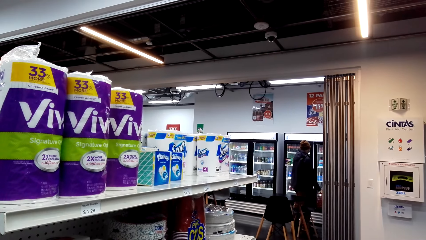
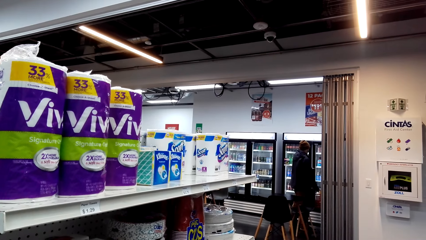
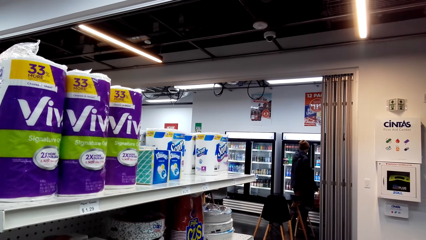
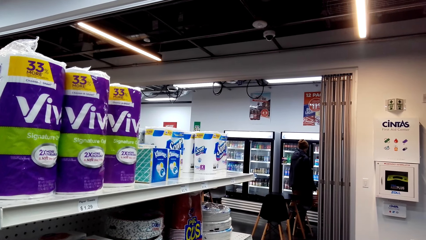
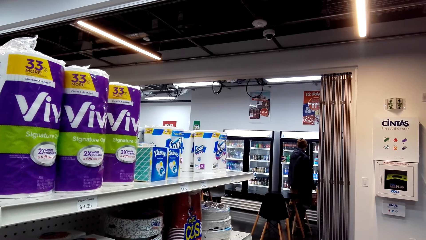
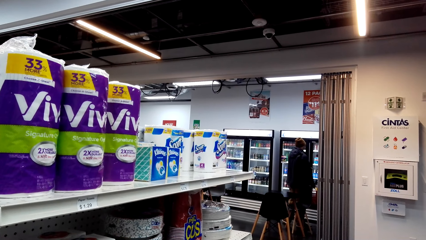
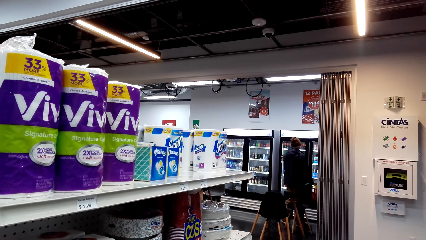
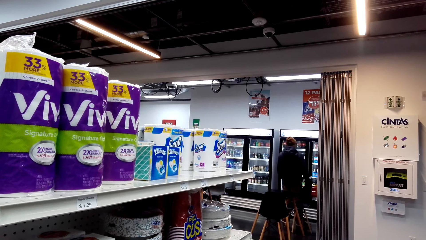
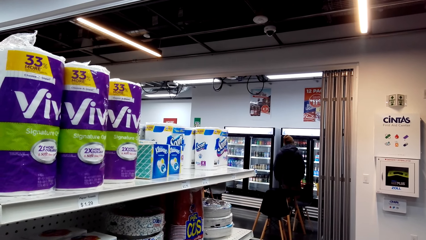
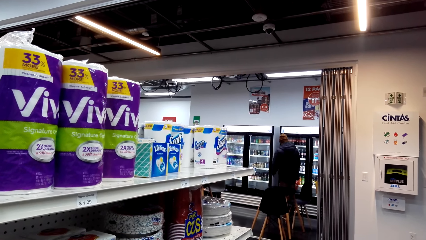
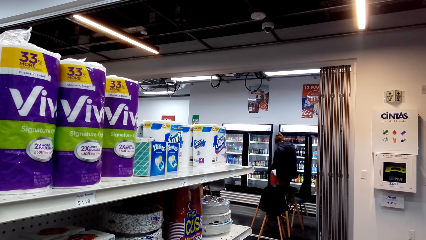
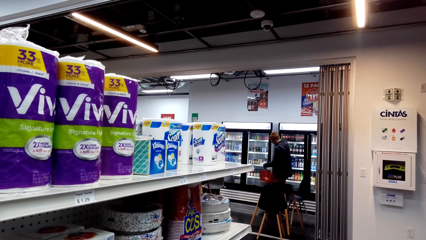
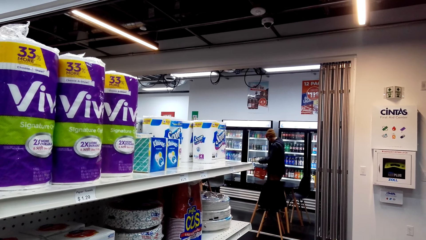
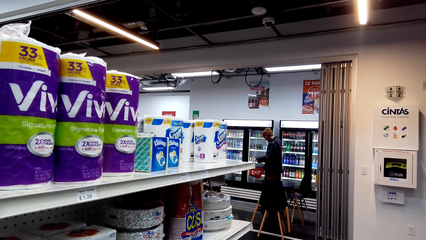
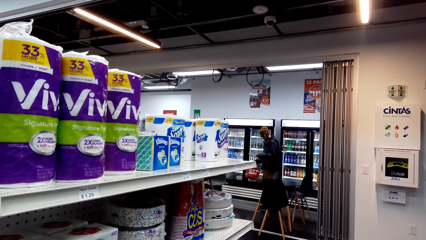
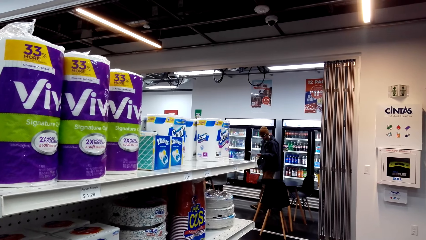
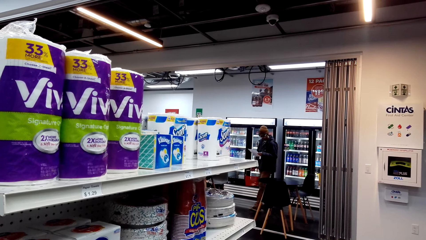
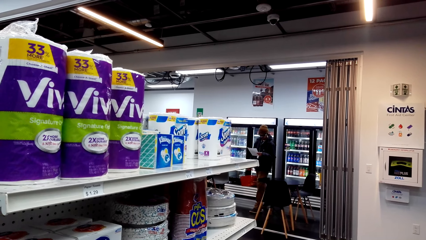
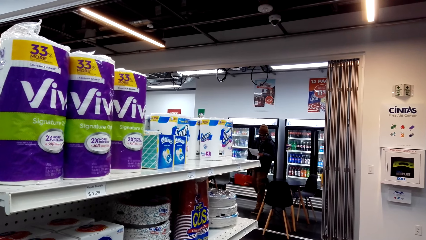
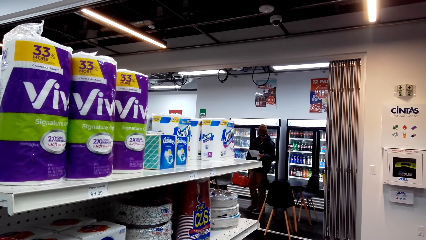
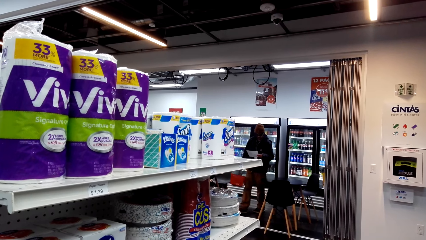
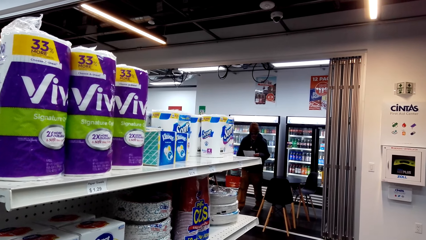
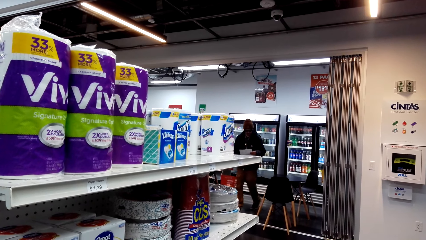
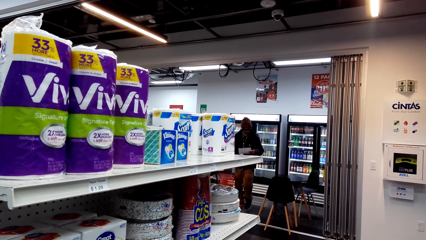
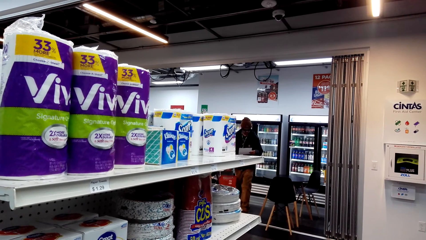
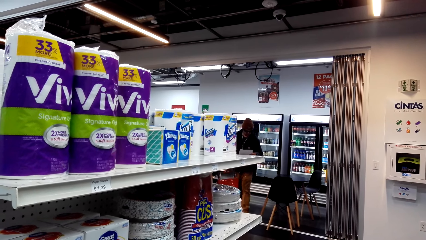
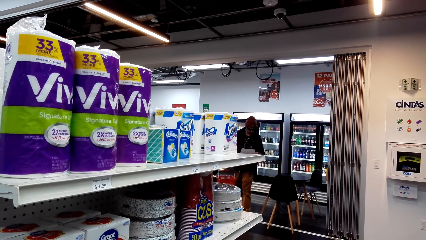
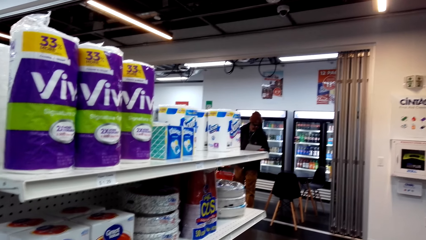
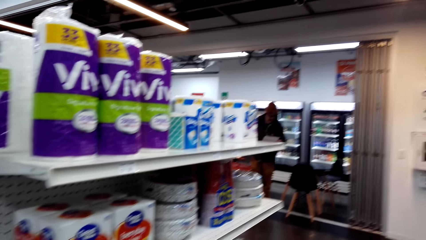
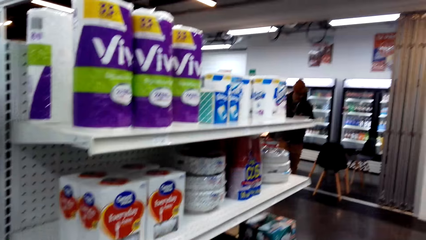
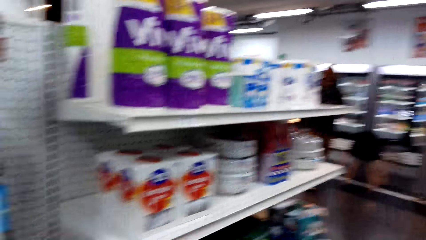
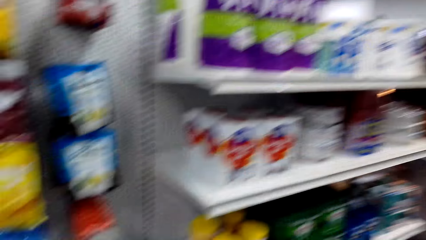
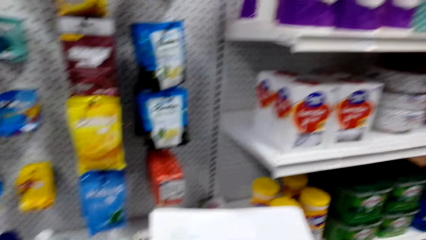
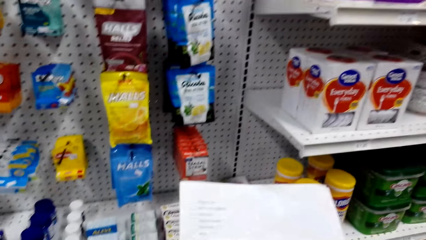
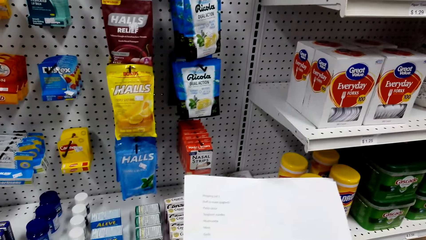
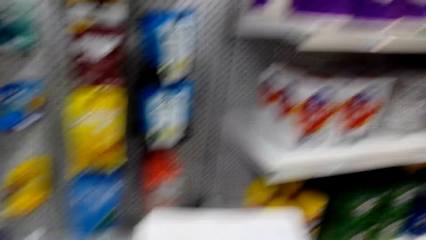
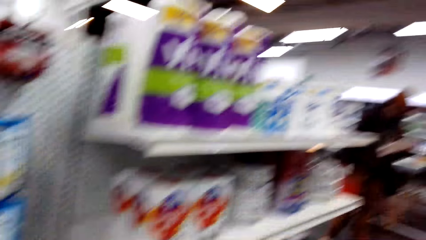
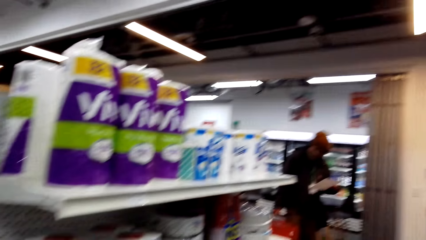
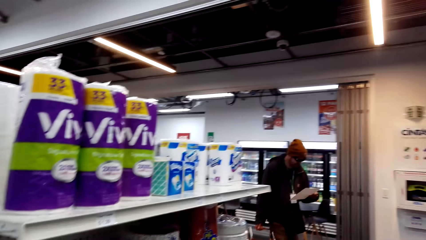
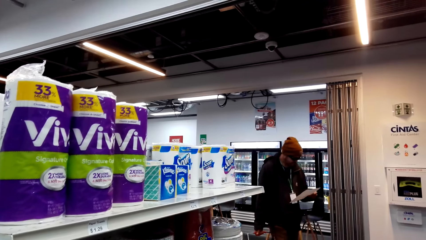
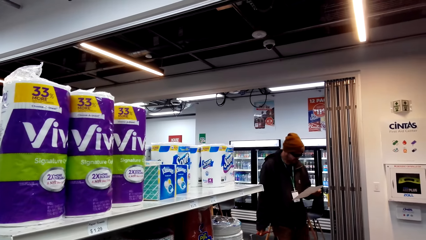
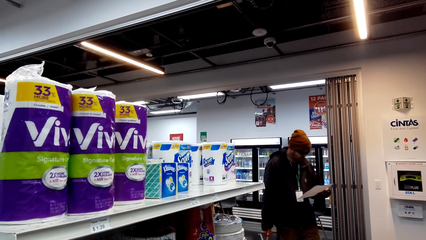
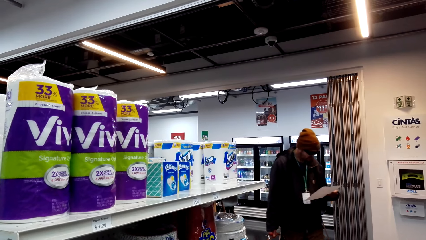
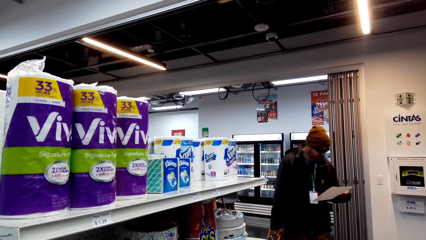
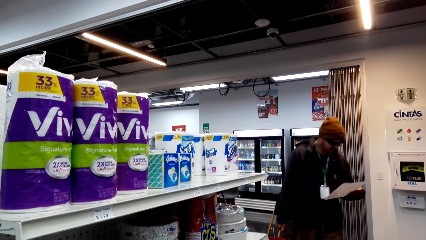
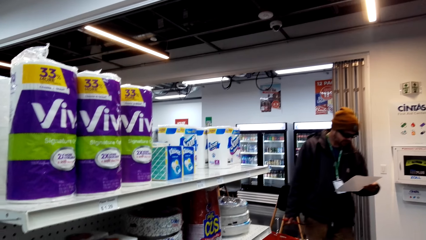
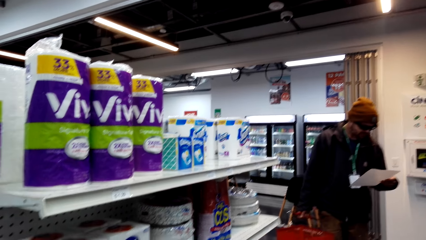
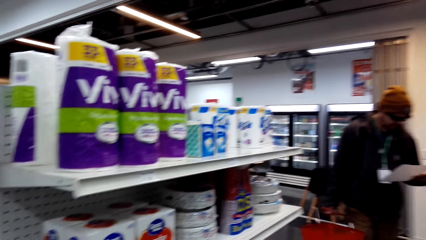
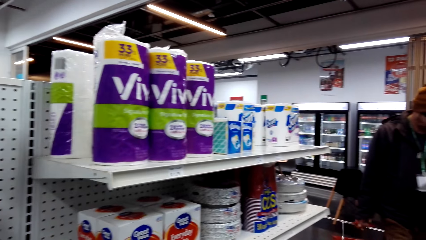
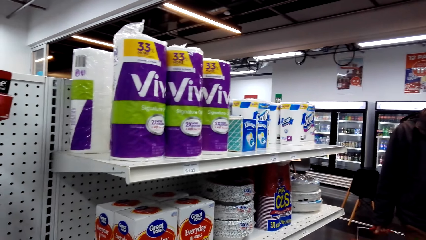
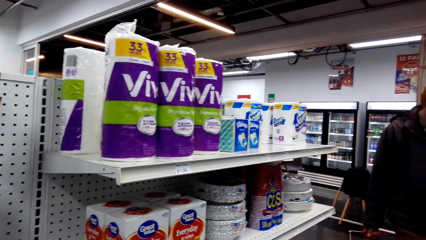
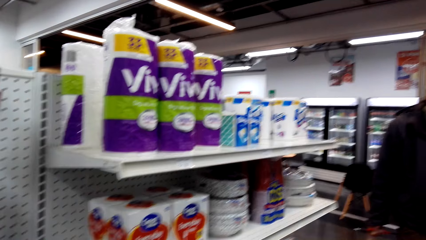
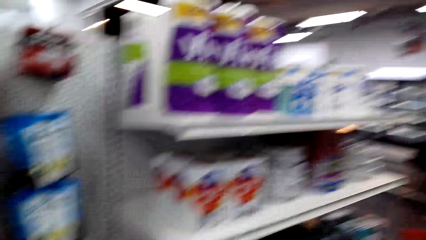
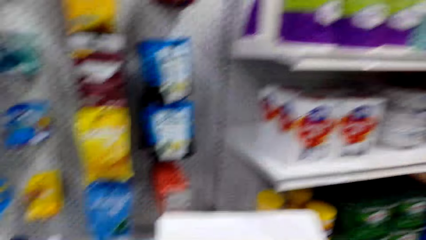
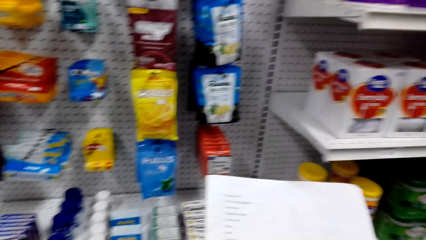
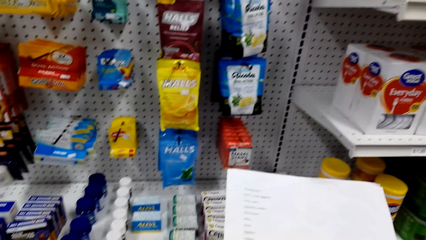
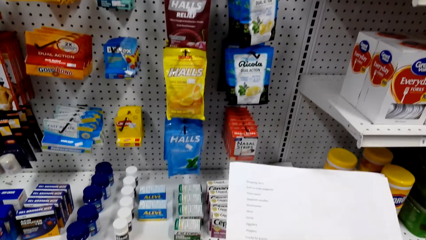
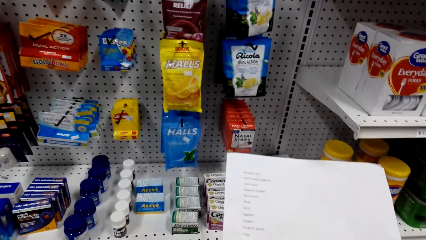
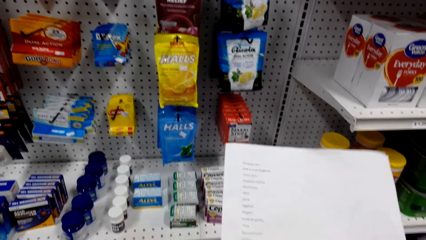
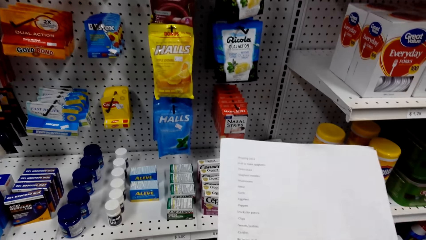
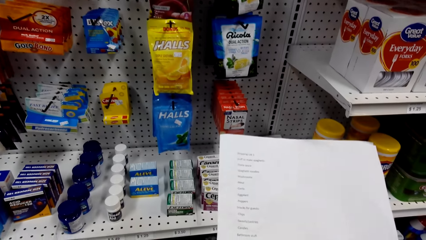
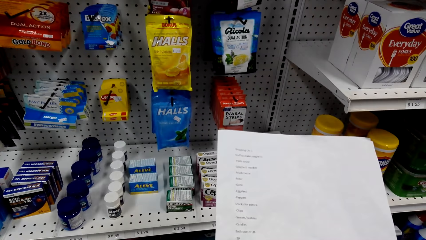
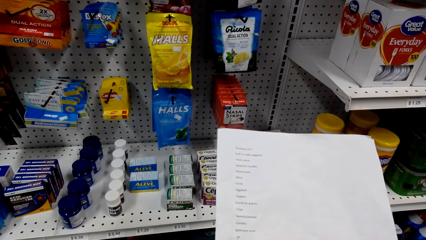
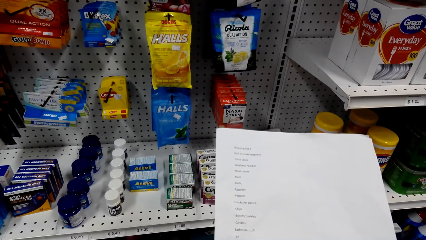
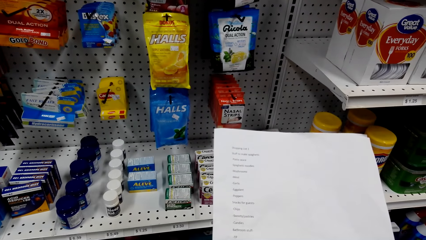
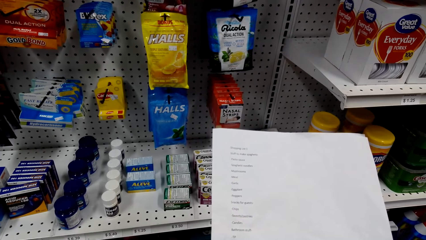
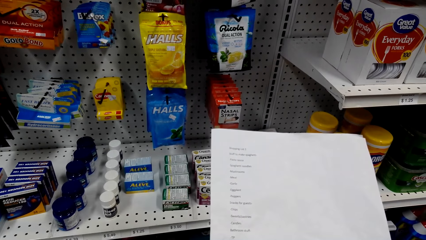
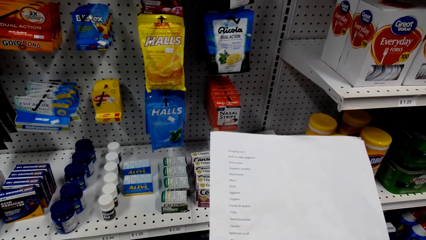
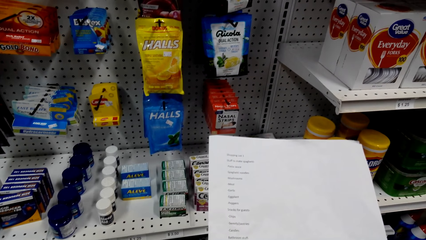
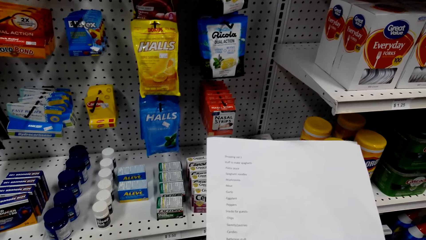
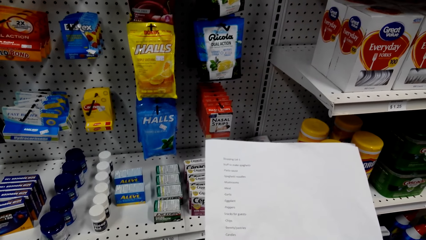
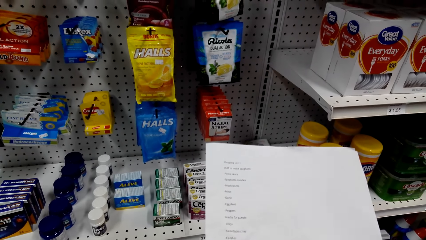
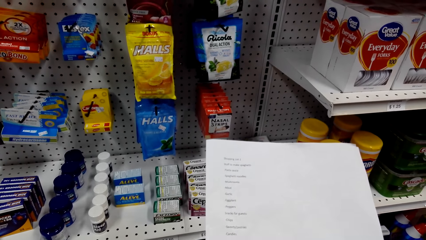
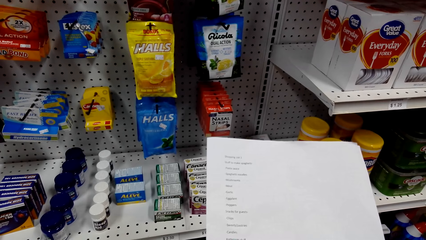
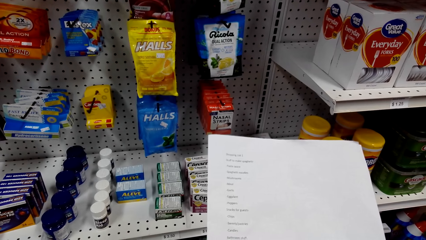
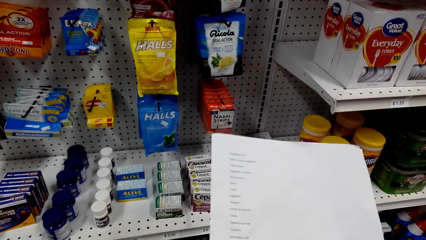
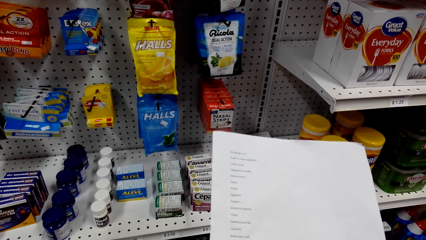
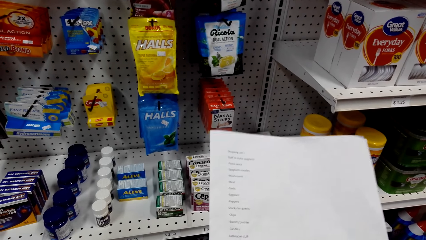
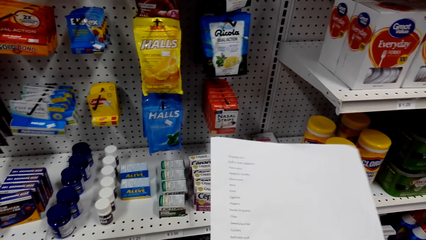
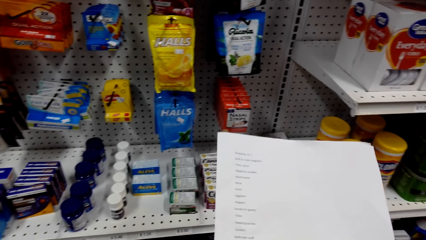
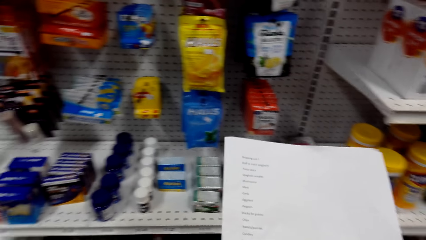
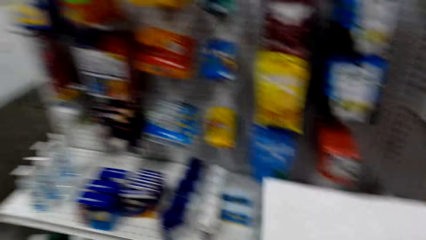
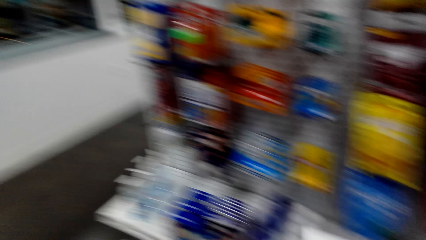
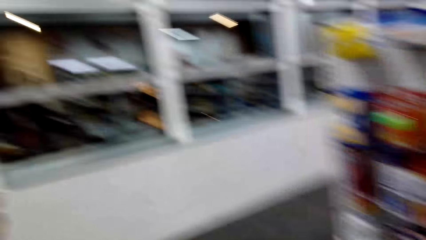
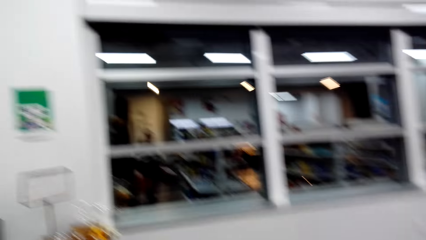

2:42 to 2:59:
The camera wearer looks around the room. A person moves around. The camera wearer reads the shopping list.
